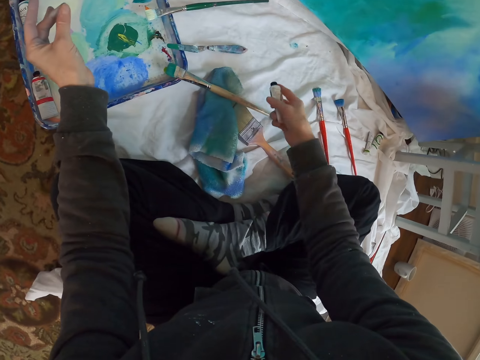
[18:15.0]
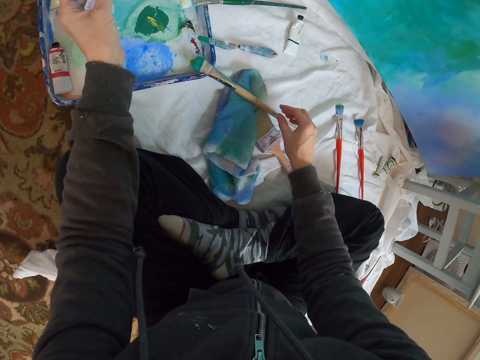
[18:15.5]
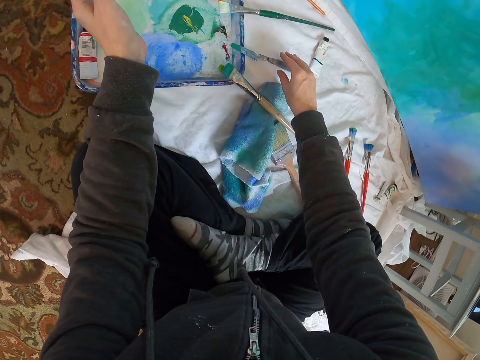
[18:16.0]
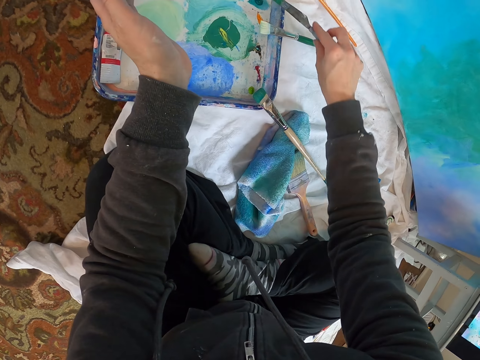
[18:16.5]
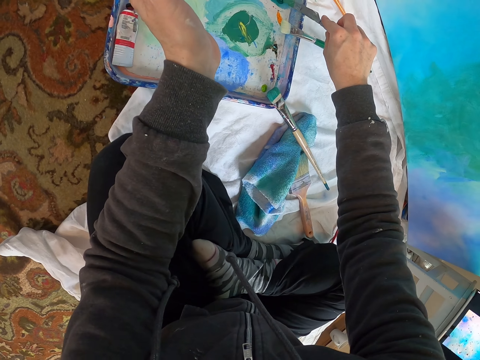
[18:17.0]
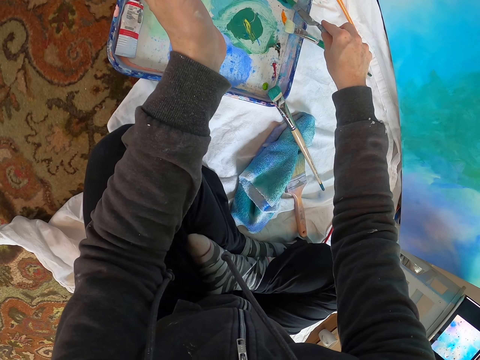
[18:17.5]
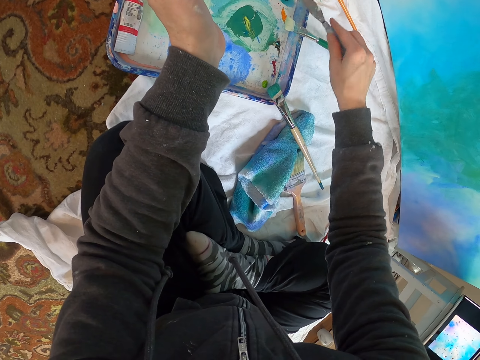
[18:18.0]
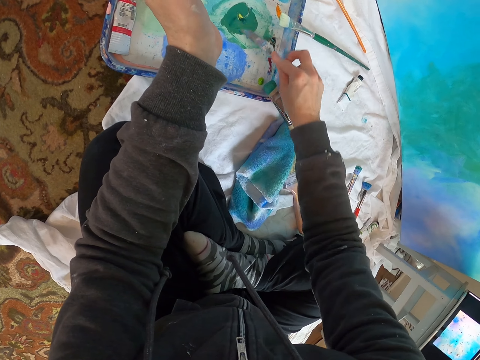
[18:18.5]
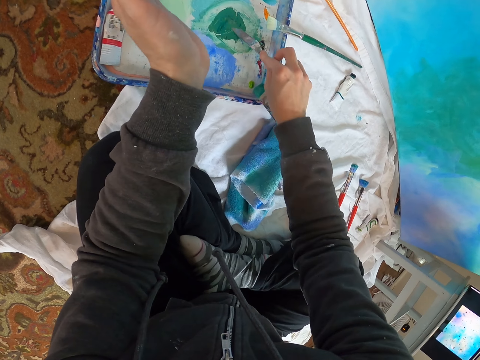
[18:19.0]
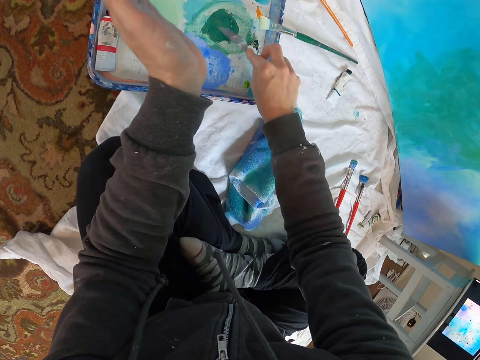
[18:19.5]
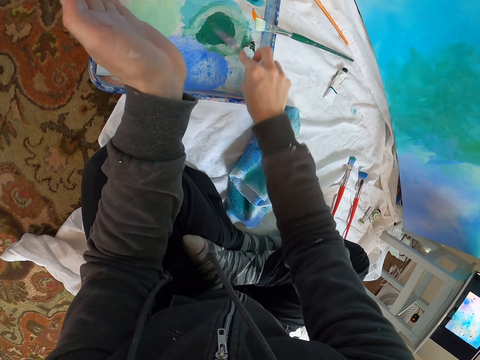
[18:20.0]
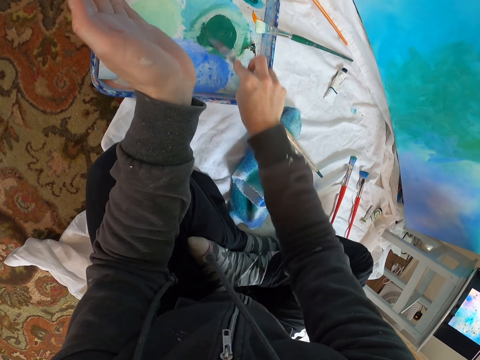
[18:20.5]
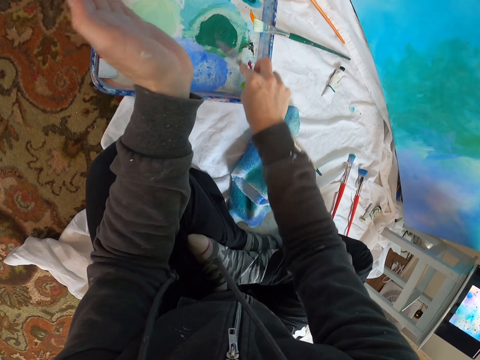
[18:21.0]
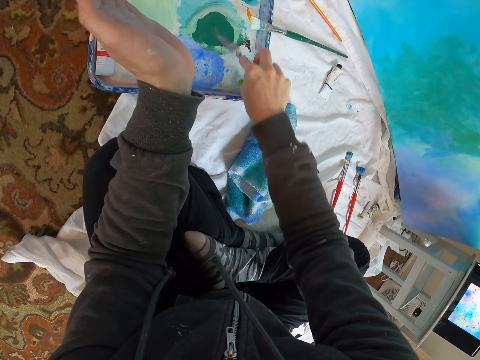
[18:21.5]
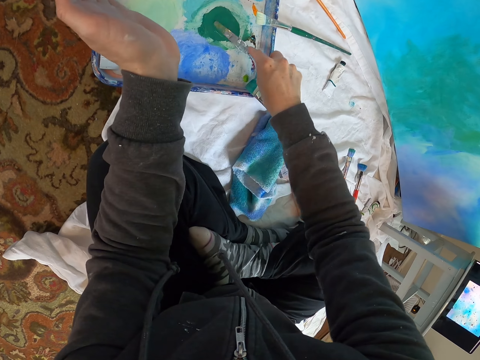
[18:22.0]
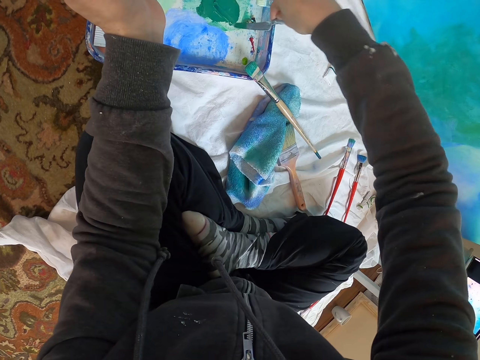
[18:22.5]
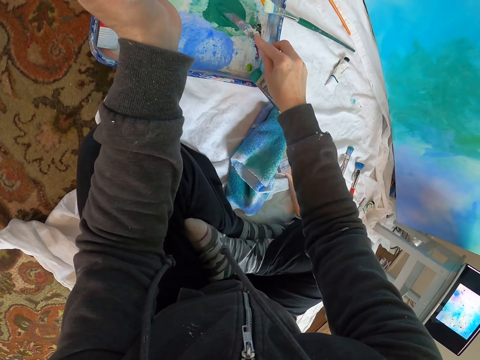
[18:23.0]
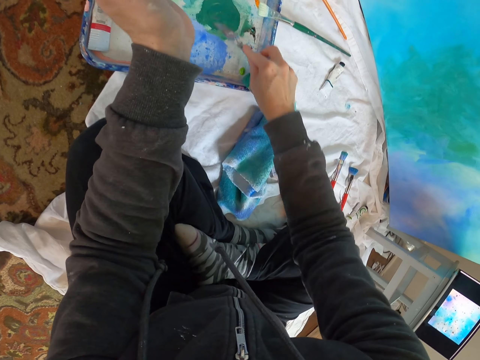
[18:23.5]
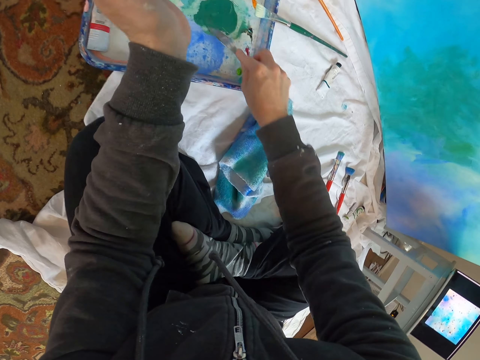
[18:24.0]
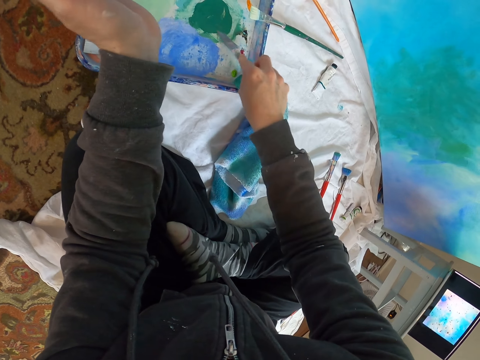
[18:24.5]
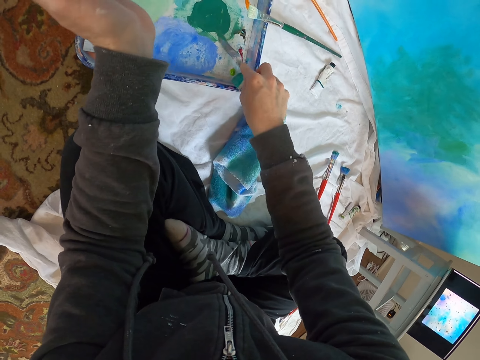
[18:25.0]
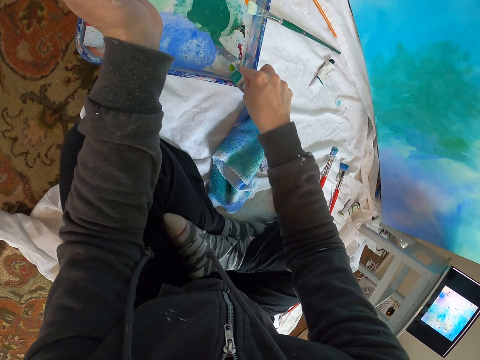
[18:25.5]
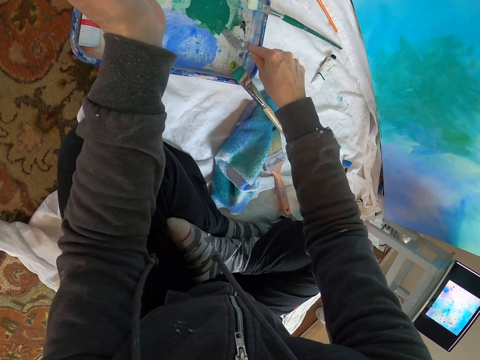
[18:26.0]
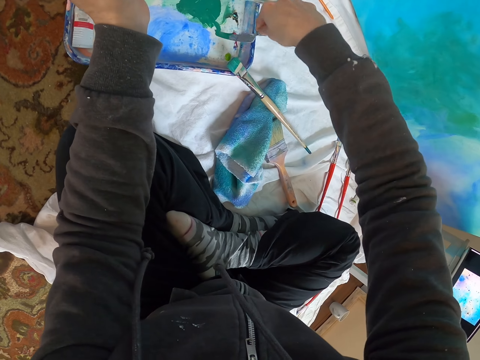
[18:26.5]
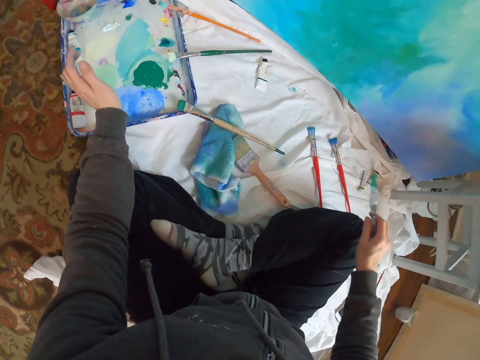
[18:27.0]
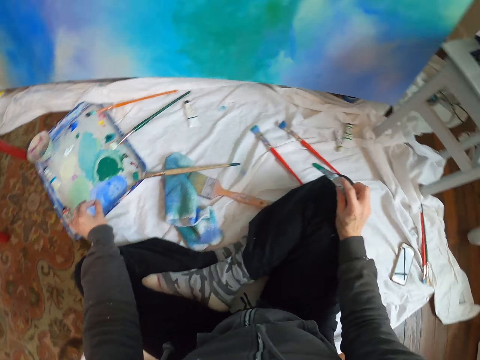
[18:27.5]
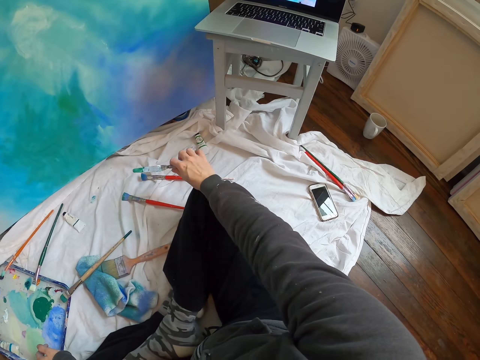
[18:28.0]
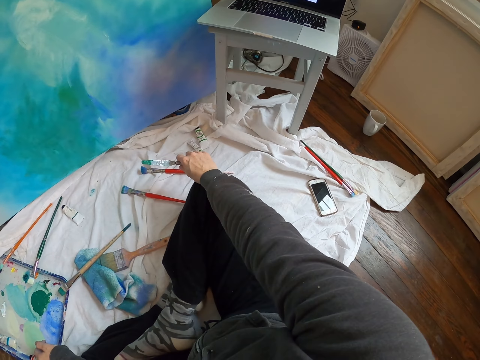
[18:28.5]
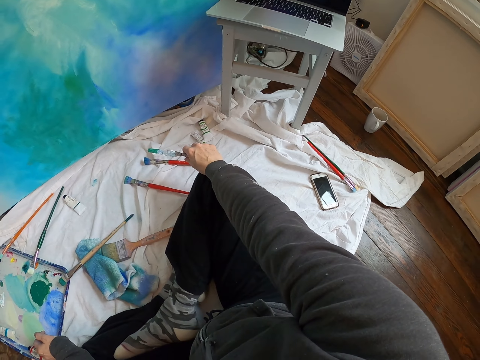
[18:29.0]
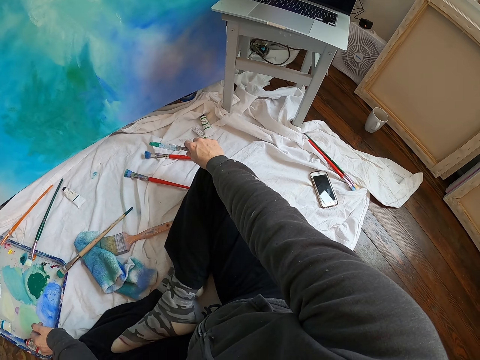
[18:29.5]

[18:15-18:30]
The camera wearer moves both hands, drops the bottle of something, and moves the right hand. They pick up the knife. They scoop something with the knife. They lift the knife. They stir something and paint with the knife. They lift the knife, move the right hand, and look at the laptop.

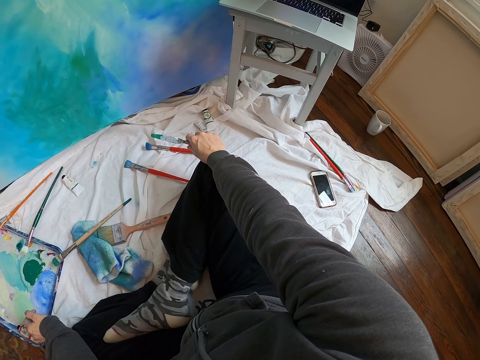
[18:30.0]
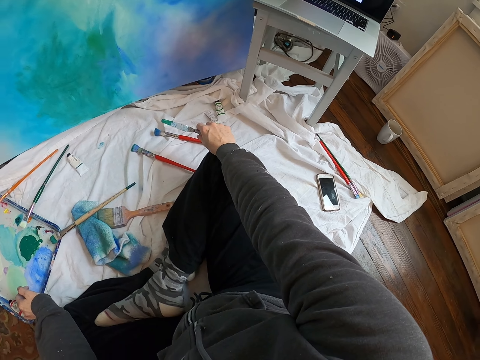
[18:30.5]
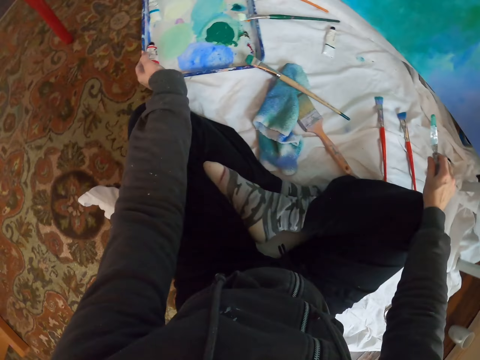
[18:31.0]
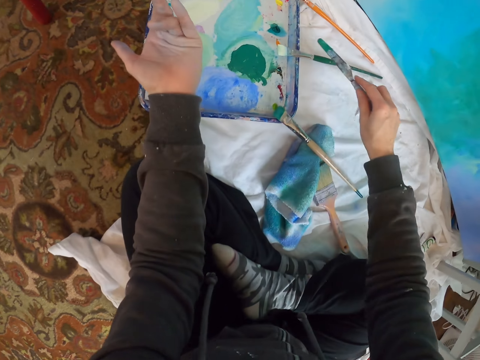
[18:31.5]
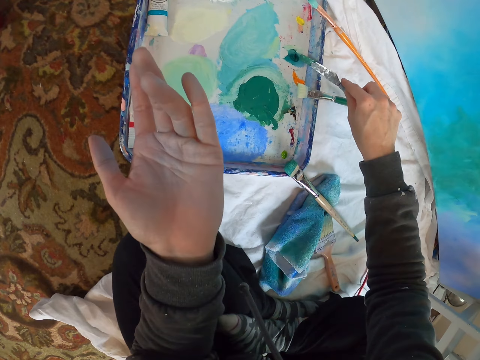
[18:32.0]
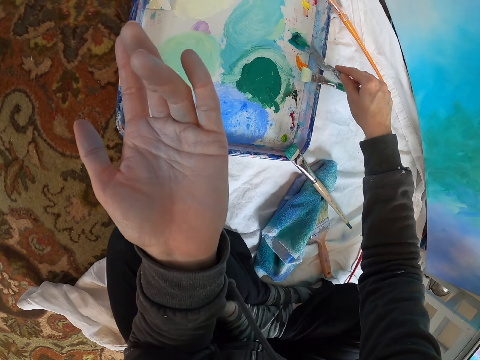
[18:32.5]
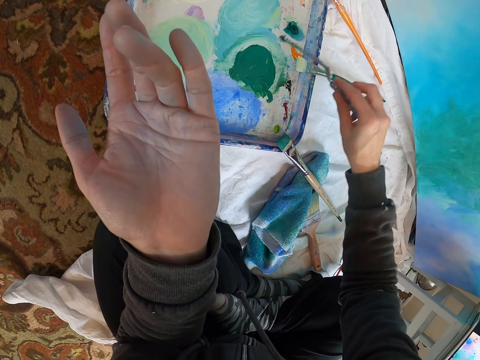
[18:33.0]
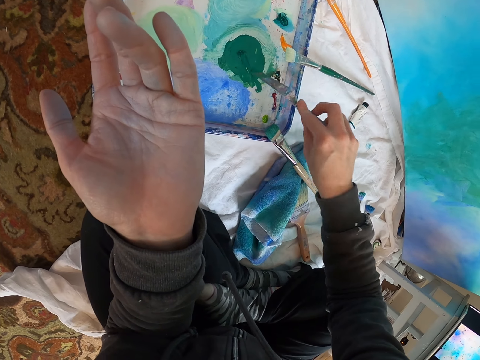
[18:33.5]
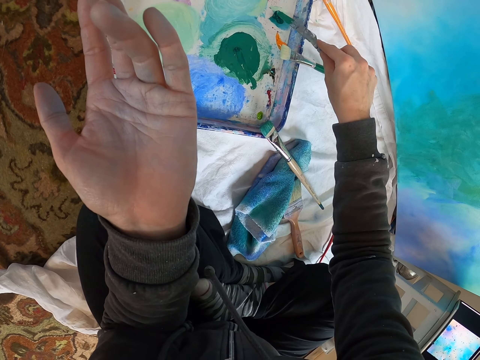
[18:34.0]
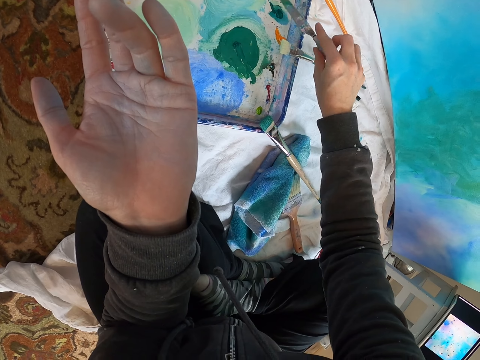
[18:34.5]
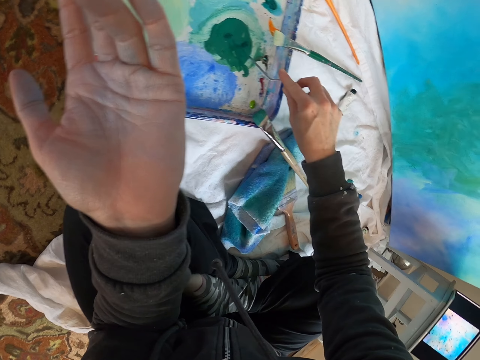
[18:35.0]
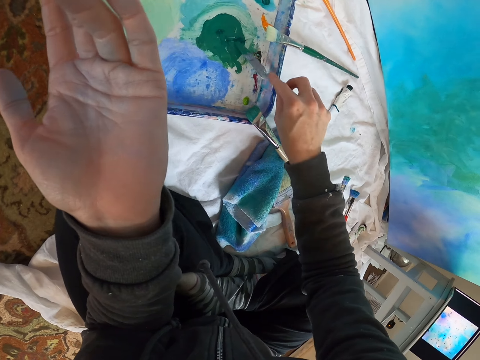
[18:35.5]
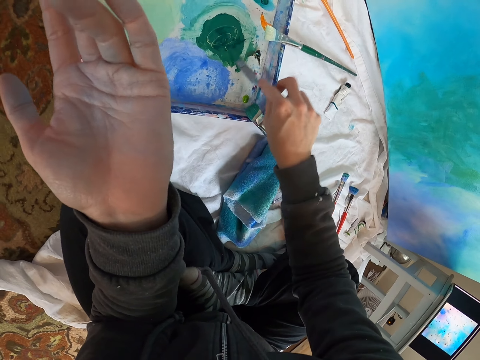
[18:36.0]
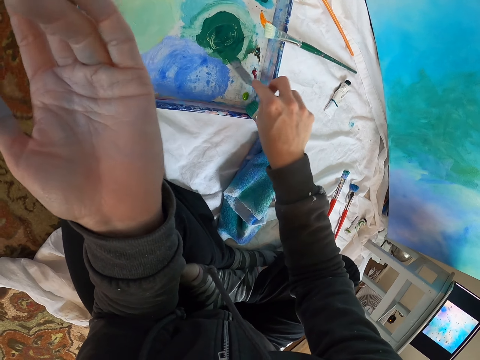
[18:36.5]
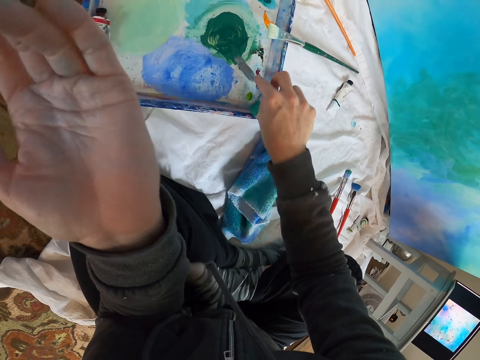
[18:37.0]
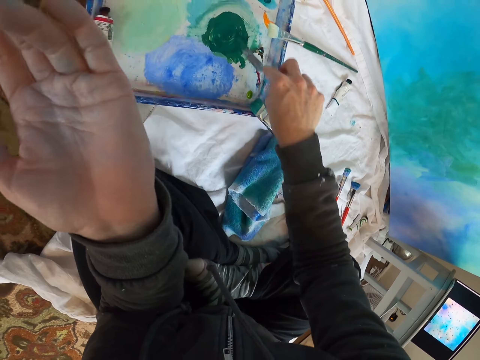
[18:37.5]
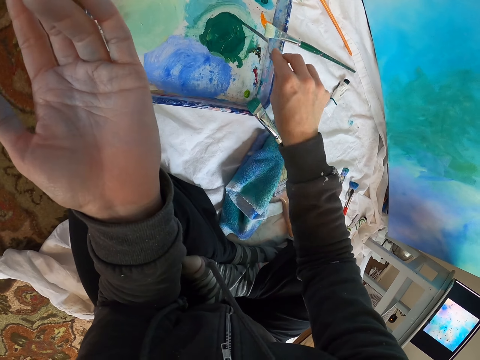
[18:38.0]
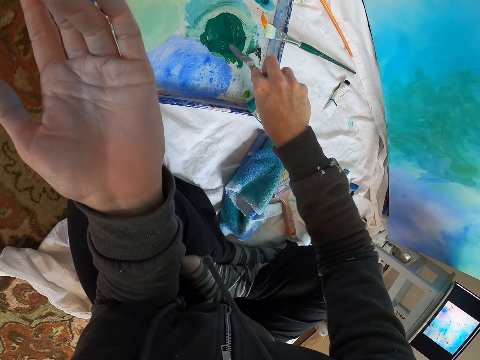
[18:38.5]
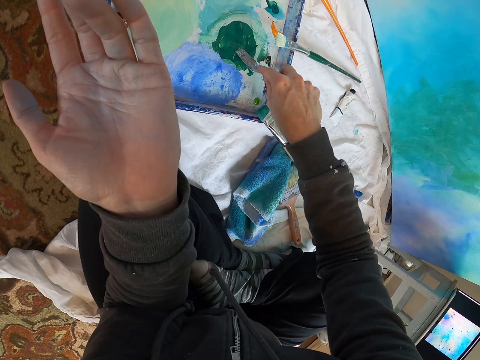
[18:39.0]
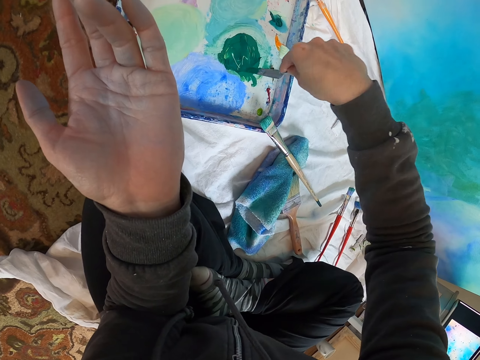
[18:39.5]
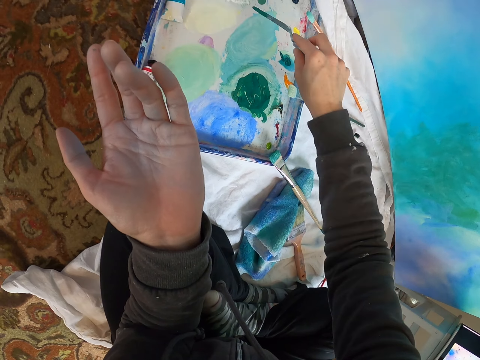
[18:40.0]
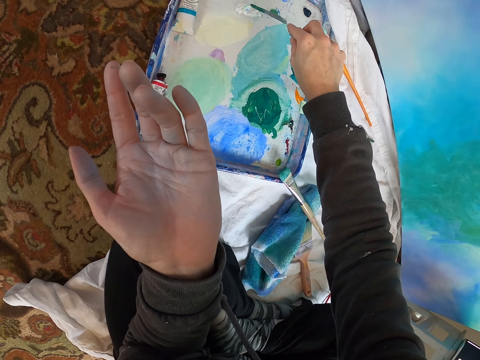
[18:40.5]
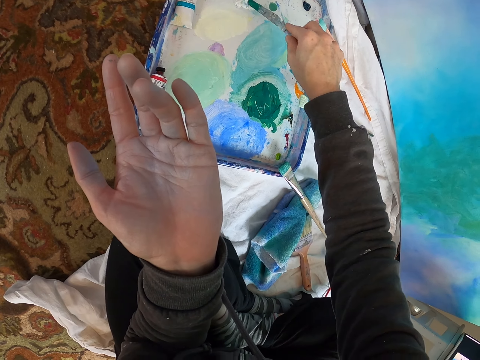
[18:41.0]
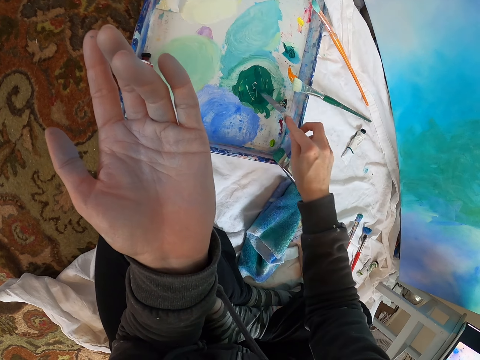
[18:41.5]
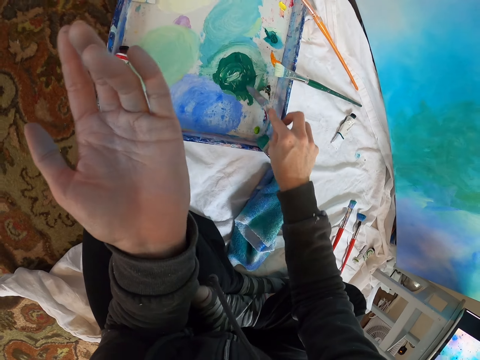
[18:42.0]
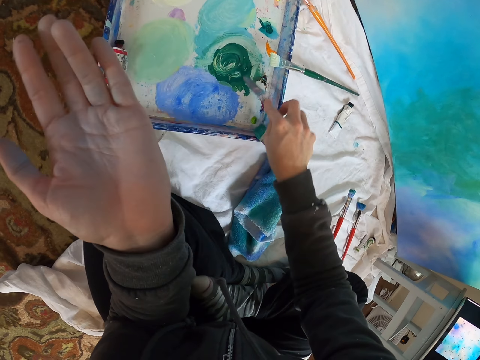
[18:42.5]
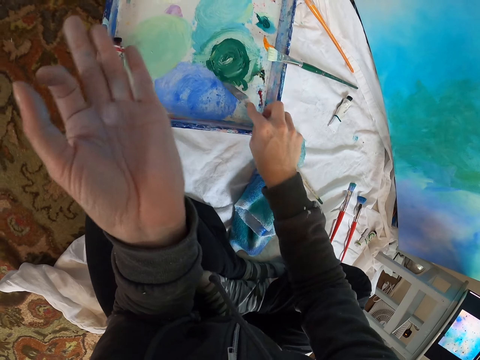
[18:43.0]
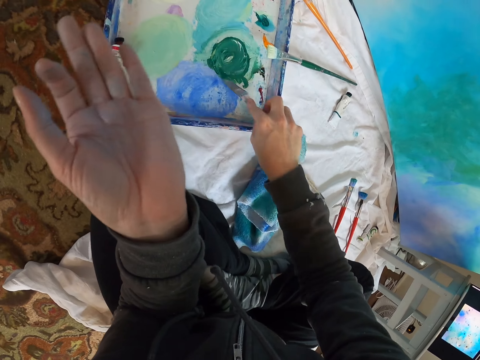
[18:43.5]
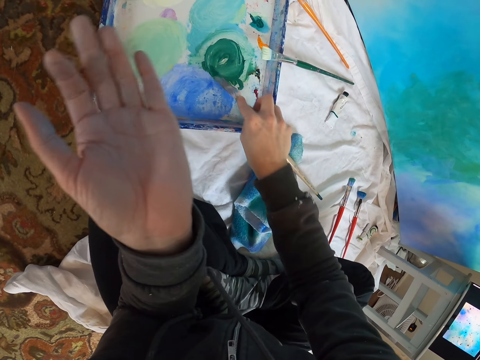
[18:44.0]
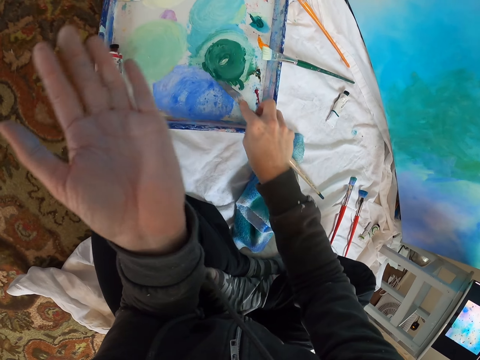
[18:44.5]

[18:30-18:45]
The camera wearer looks around and moves the right hand. They scoop the paint with the knife. They move the knife. They scoop the paint with the knife. They move the knife. They stir the paint with the knife. They lift the knife. They scoop the paint with the knife. They stir the paint with the knife.
